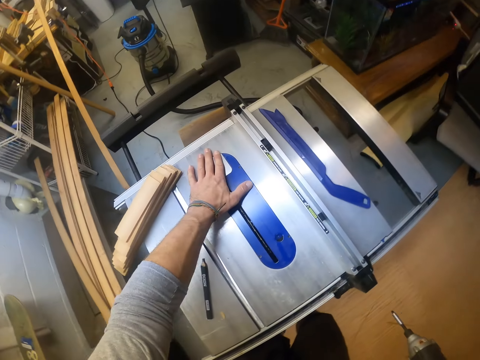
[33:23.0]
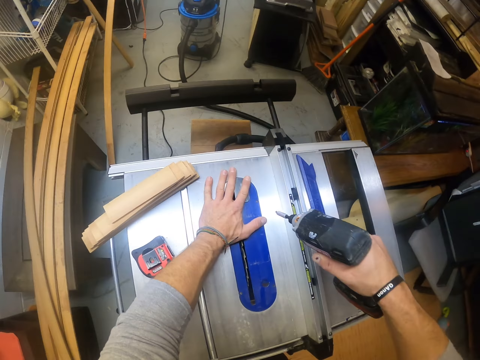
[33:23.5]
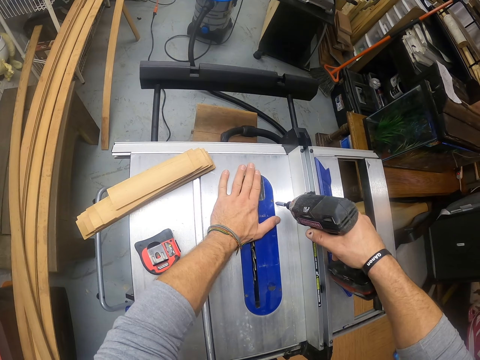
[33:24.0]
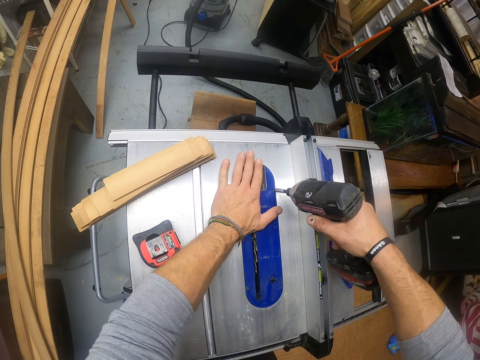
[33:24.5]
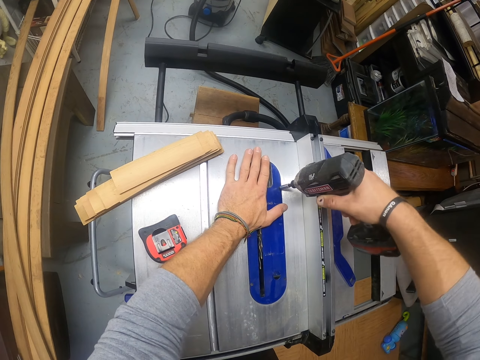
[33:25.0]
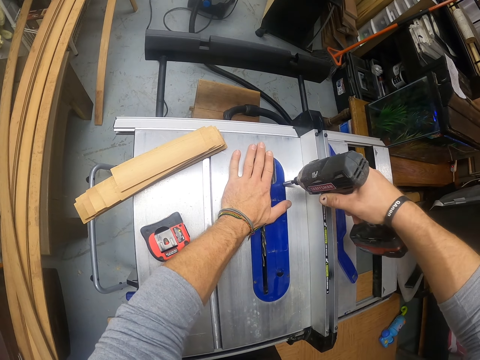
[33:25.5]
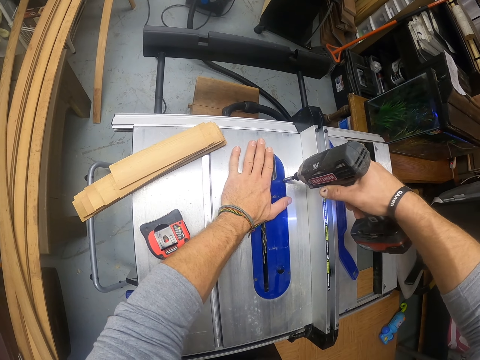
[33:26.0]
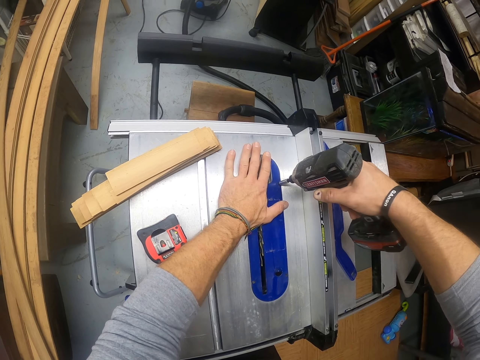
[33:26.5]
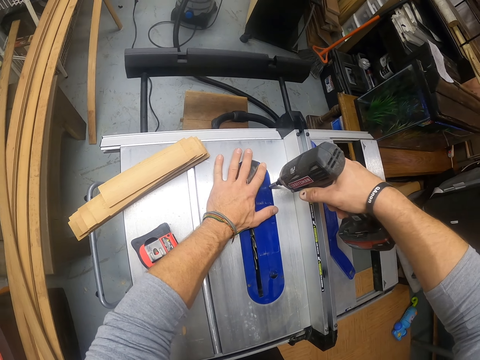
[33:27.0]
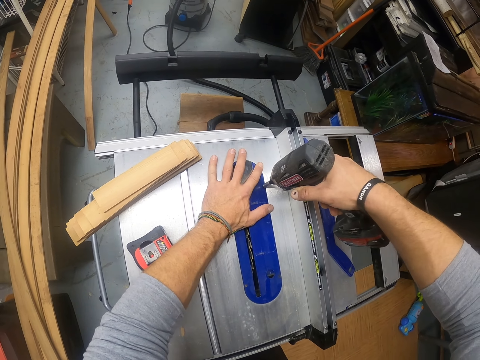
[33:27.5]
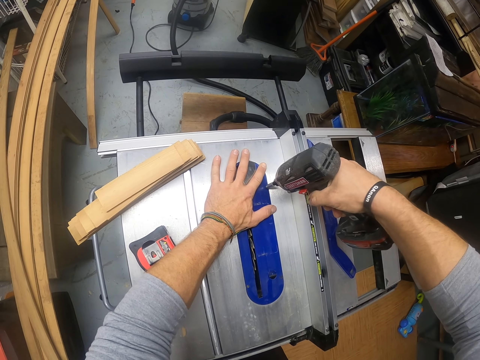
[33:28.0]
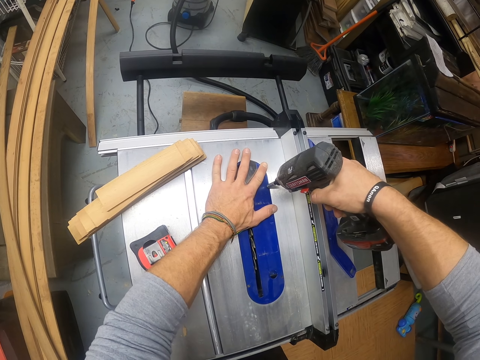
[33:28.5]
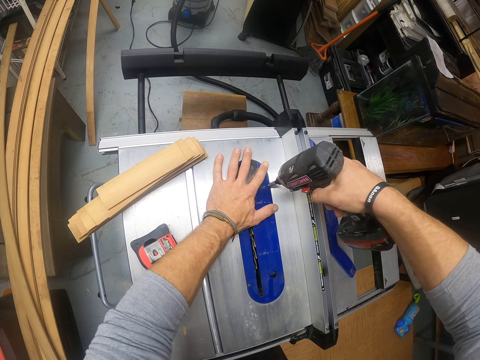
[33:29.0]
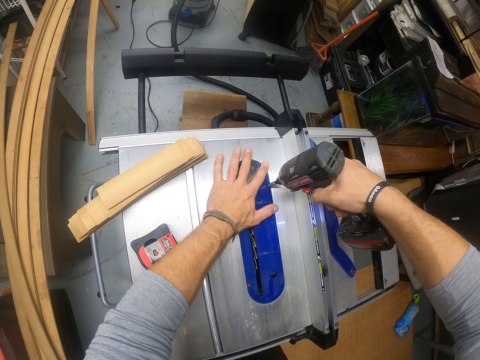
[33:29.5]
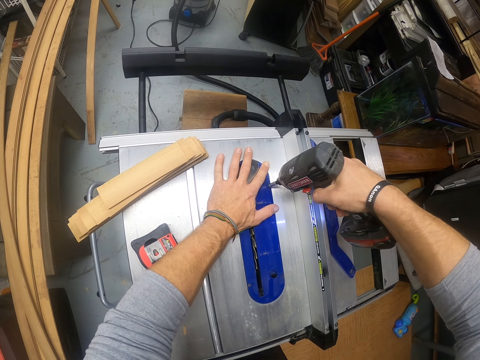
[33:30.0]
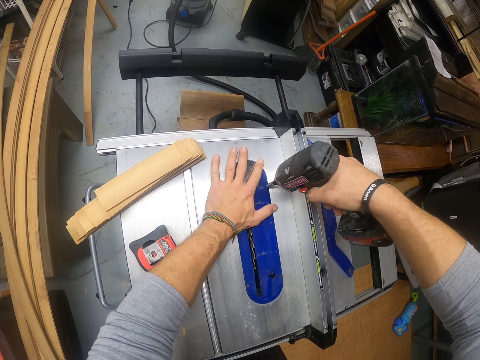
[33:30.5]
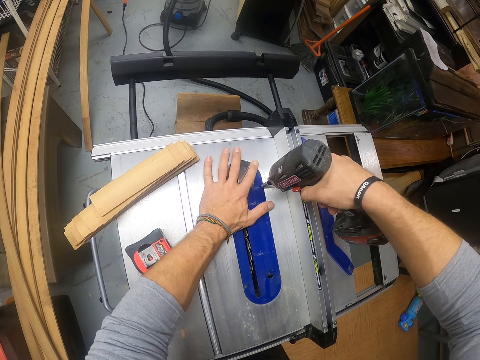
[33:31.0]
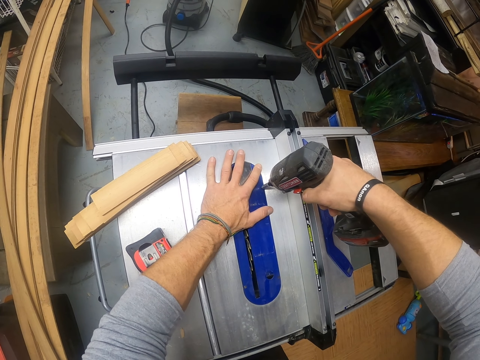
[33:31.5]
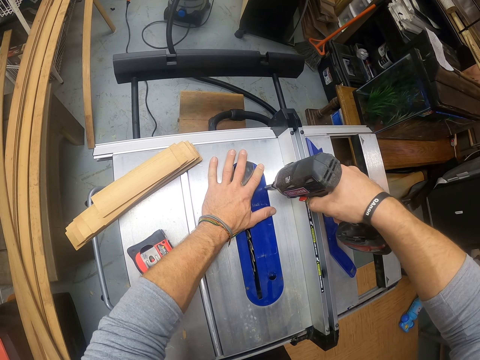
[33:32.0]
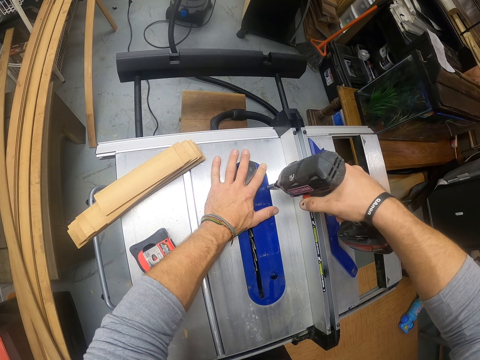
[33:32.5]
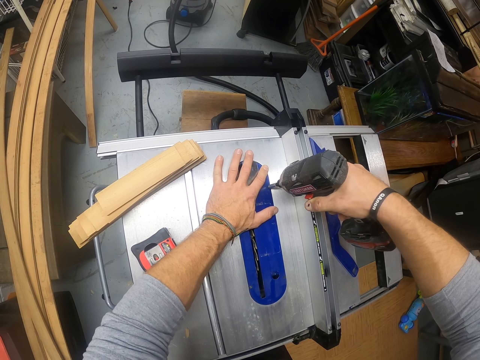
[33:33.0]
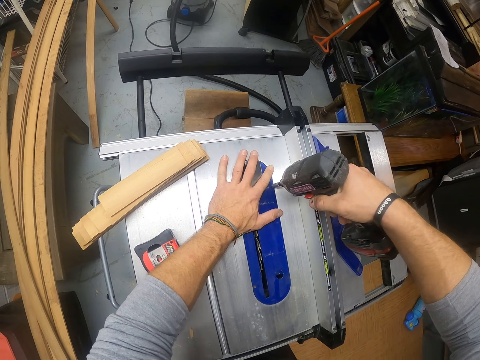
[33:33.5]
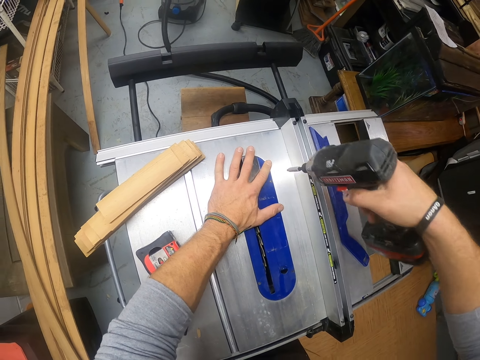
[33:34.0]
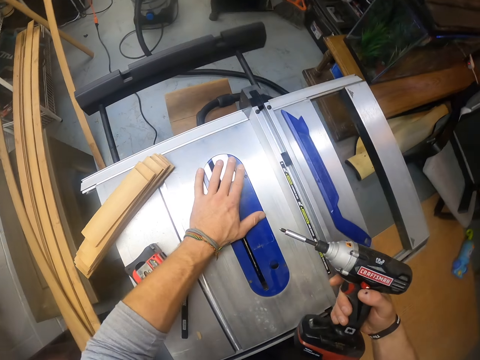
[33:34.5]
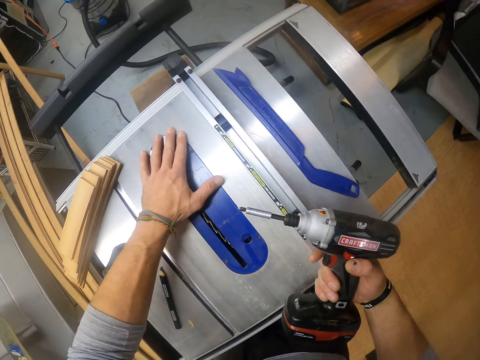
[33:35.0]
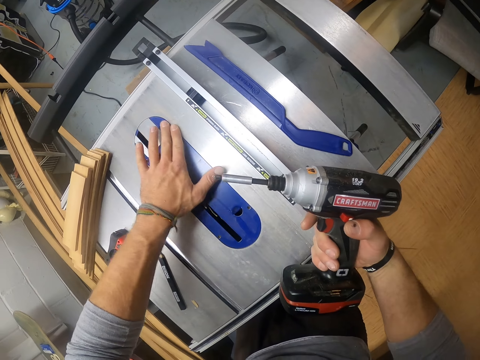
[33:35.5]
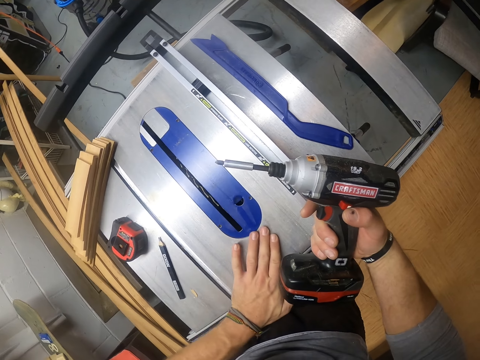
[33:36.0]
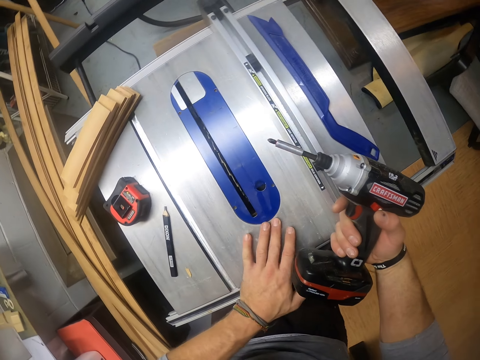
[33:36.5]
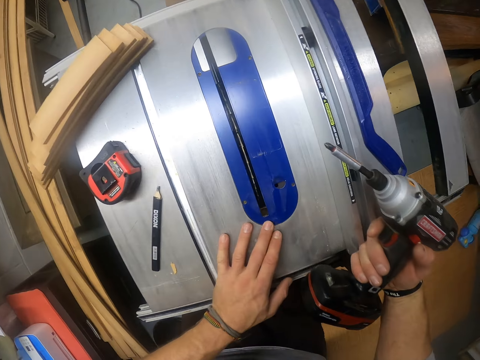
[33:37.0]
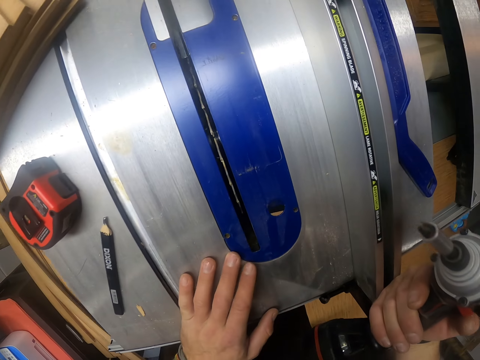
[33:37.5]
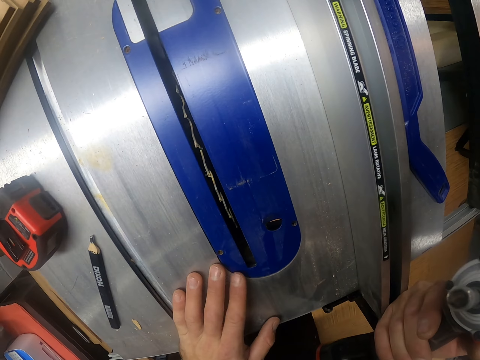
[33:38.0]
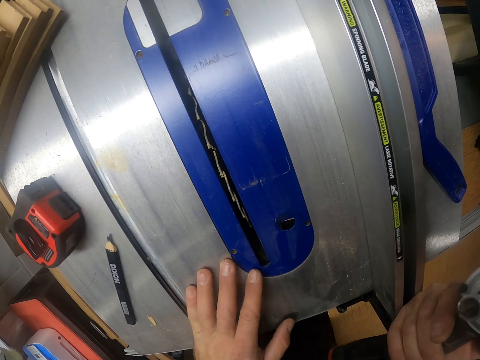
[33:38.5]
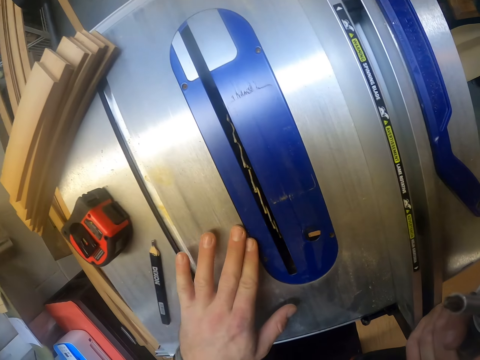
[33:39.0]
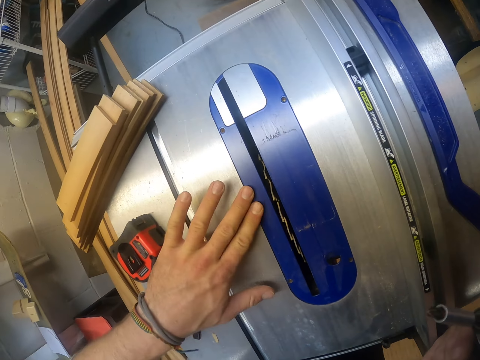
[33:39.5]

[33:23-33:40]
The camera wearer unscrews a screw on the table saw guard with the hand drill in his right hand. He stops drilling. He cleans the table saw guard with his left hand. He moves his hand.

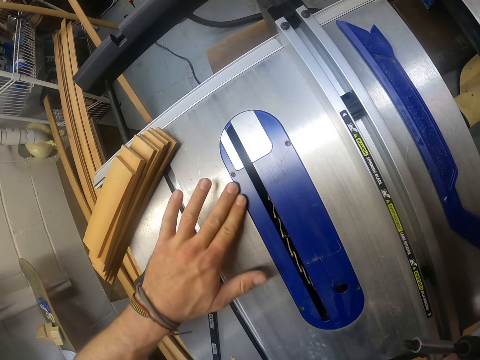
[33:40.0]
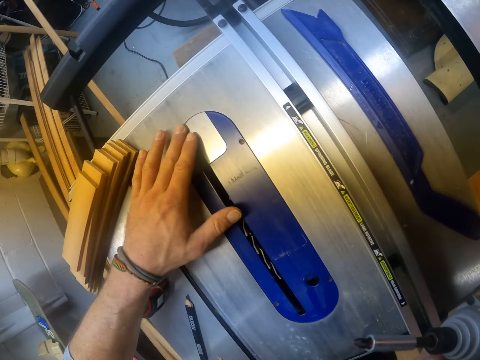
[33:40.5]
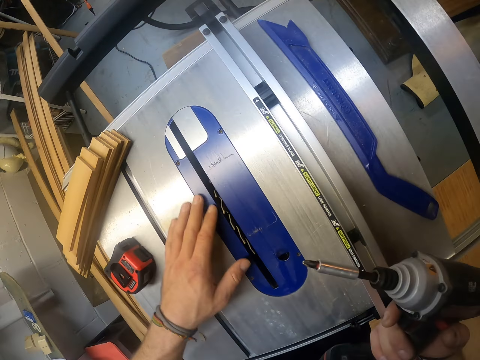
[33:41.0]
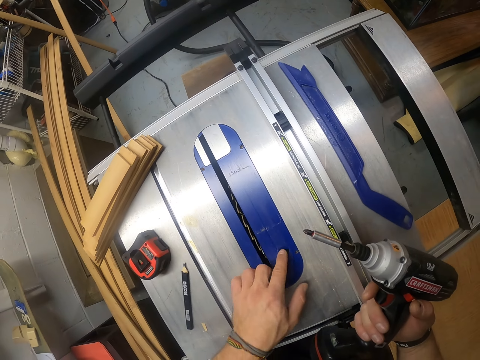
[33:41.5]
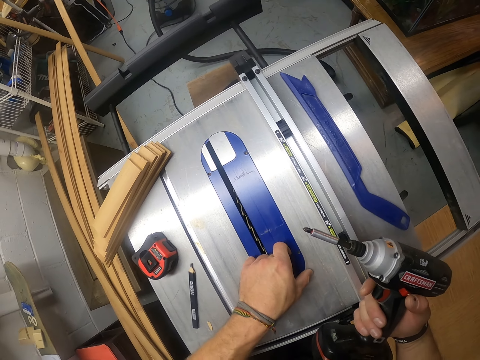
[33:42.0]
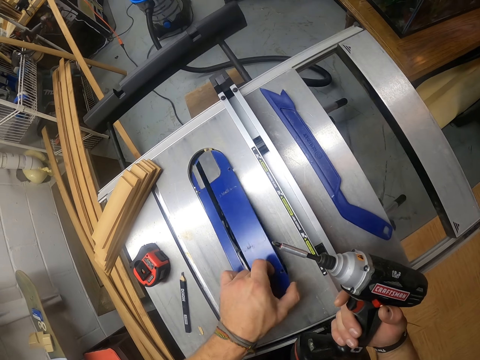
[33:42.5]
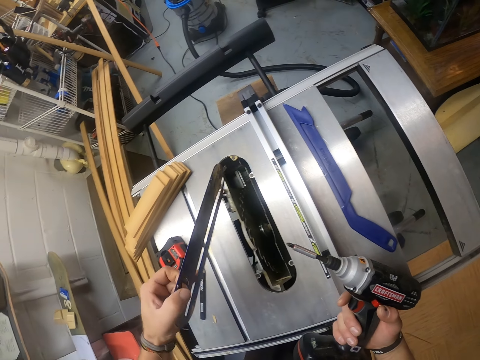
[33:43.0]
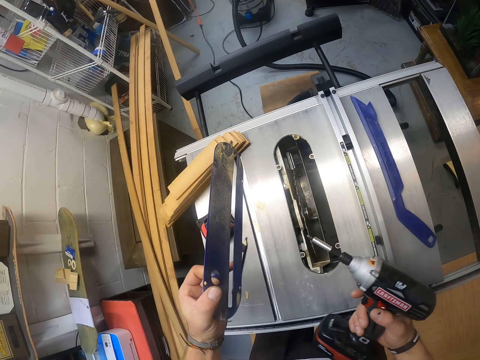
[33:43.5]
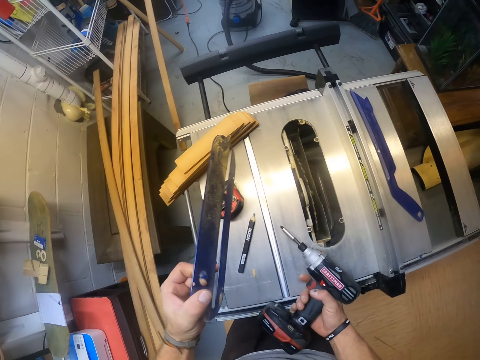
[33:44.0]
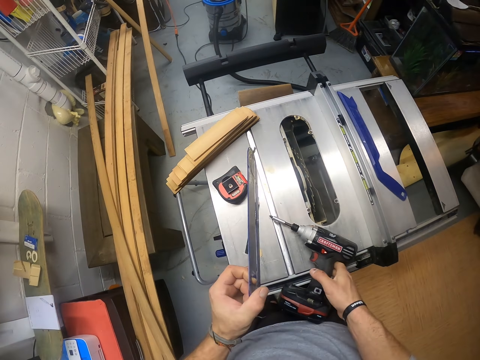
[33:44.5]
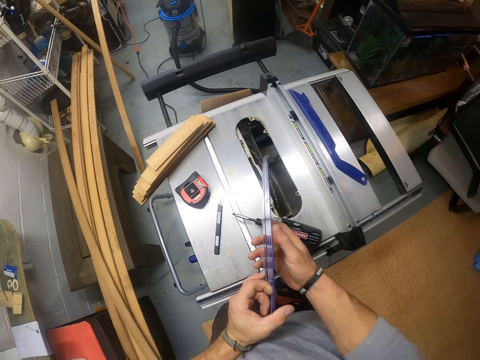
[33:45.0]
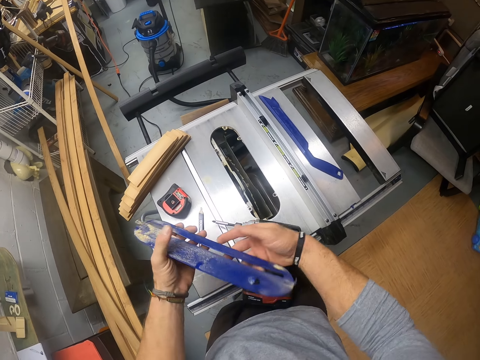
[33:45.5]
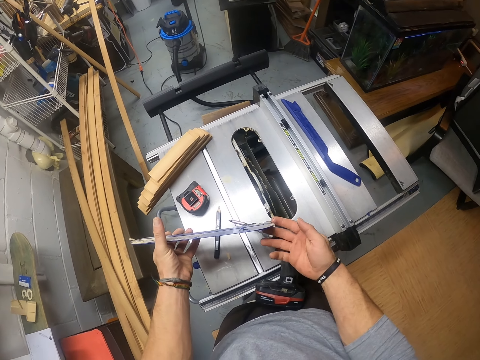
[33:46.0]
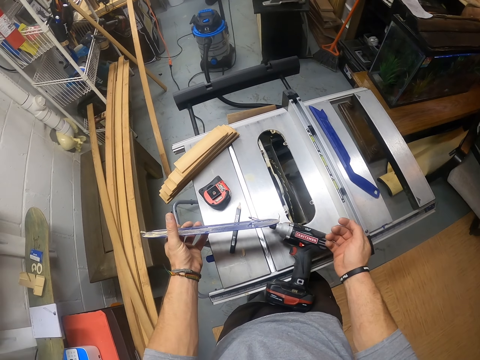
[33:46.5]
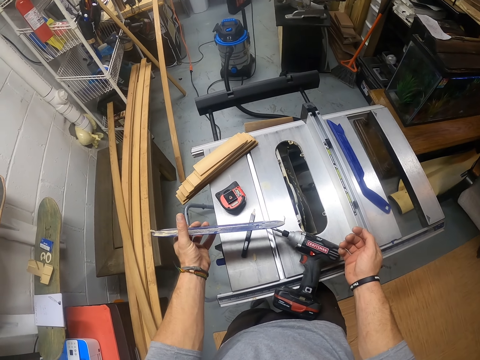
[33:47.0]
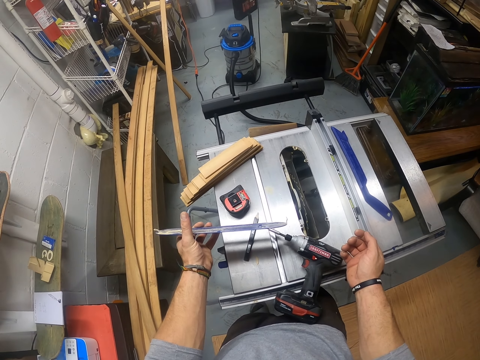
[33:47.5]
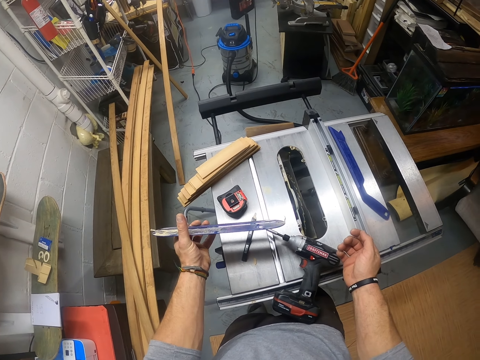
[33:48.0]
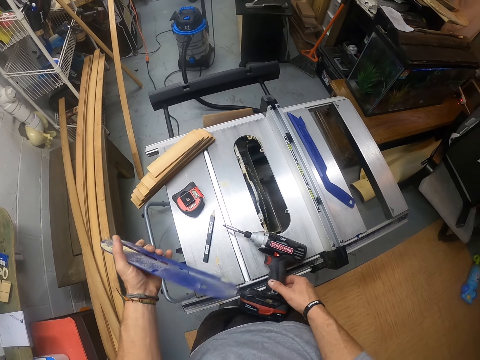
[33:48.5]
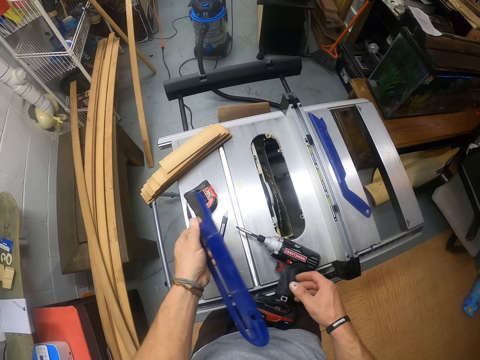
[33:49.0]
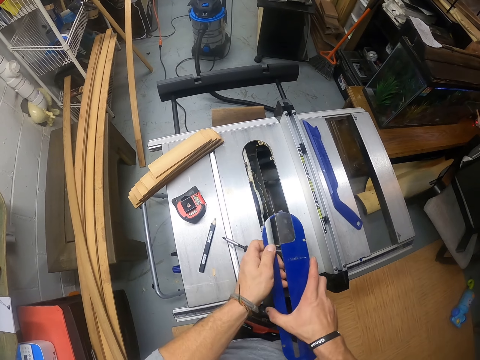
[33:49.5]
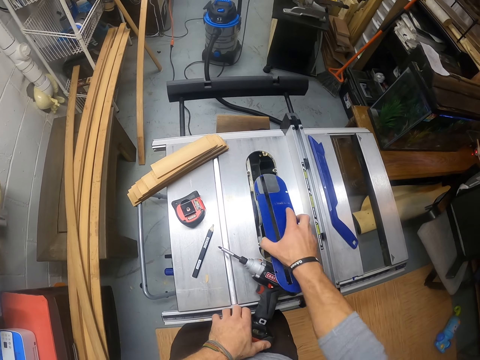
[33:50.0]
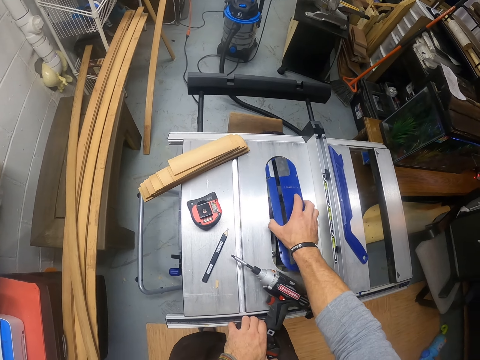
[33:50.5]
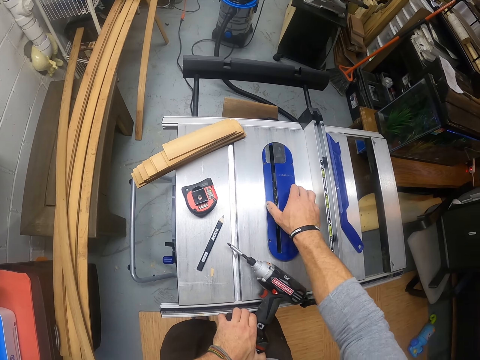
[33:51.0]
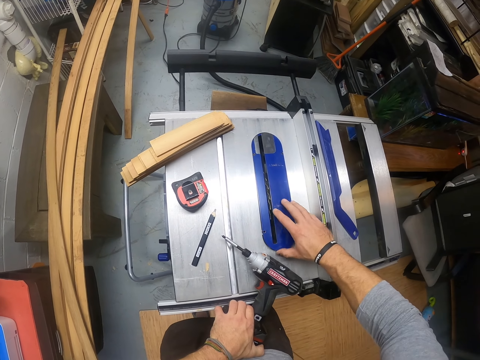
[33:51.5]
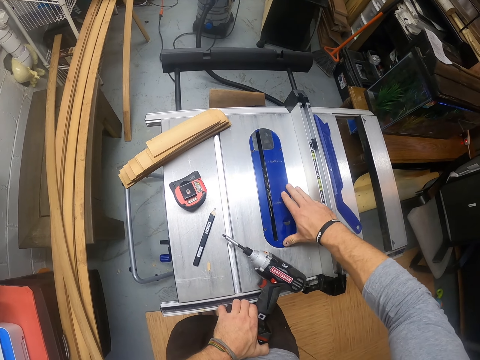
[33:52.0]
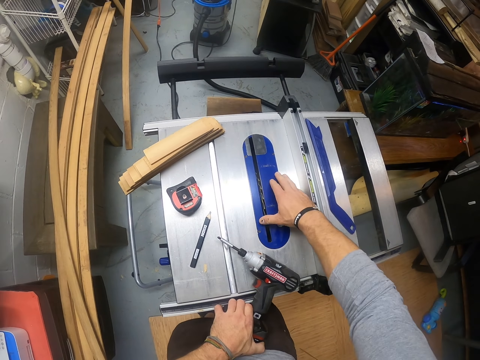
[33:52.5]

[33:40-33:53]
The camera wearer removes the table saw guard from the table saw with his left hand. He puts a finger in the hole, opens the machine. He drops the drill on the table saw with his right hand. He examines the table saw guard with both hands. He holds the machine lid with both hands. He grabs the drill from the table saw with his right hand. He examines the table saw guard with both hands. He holds the machine lid with both hands. He grabs the drill from the table saw with his left hand. He places the table saw guard on the table saw with his right hand. He fits the lid.
